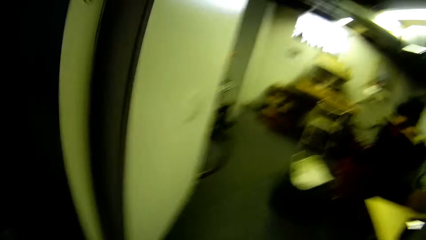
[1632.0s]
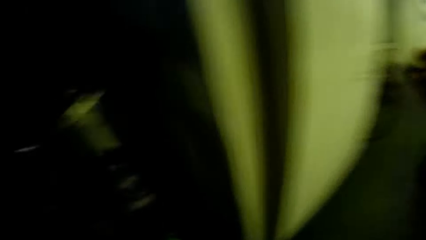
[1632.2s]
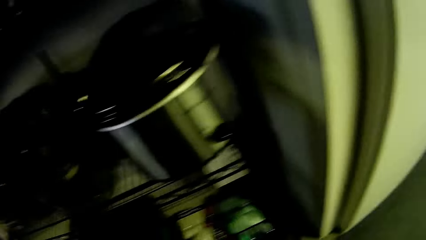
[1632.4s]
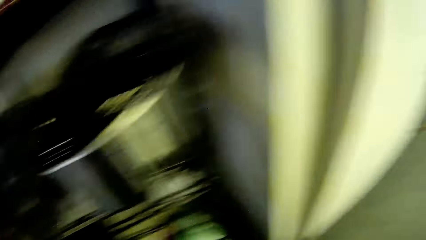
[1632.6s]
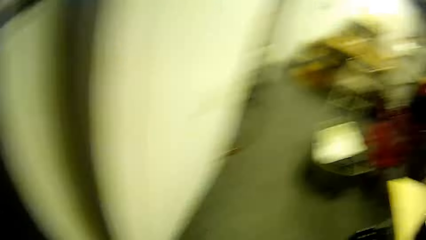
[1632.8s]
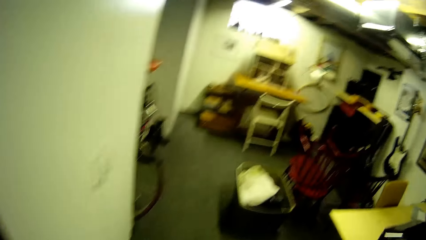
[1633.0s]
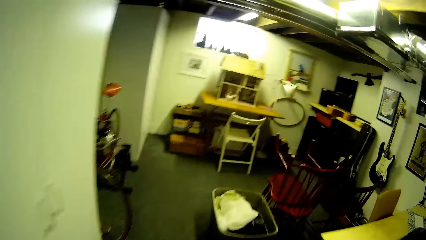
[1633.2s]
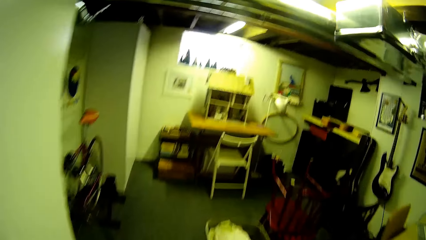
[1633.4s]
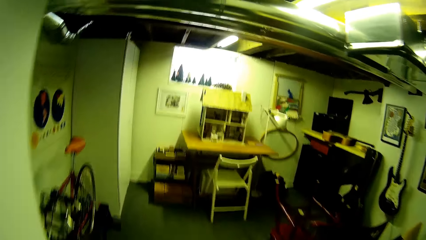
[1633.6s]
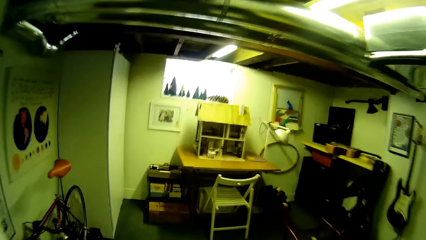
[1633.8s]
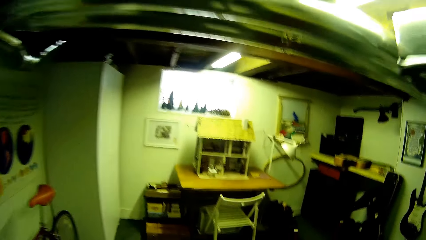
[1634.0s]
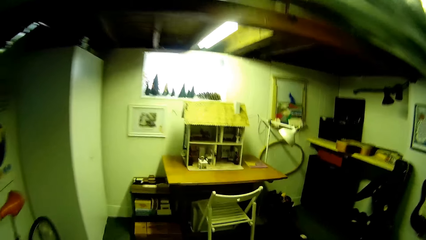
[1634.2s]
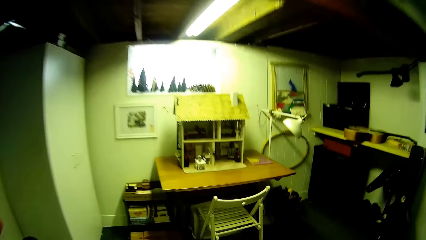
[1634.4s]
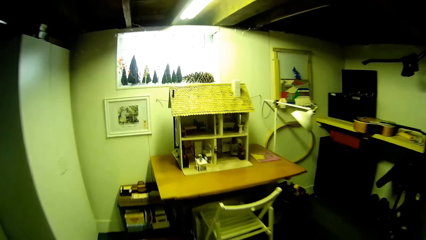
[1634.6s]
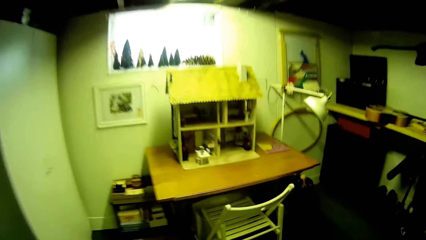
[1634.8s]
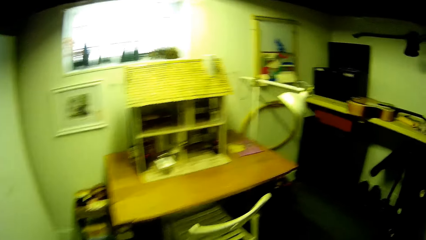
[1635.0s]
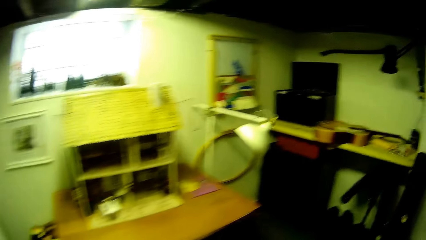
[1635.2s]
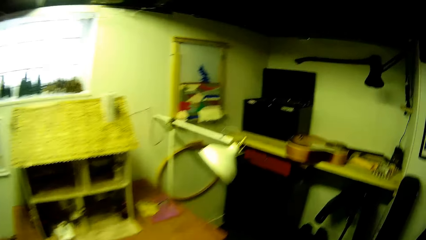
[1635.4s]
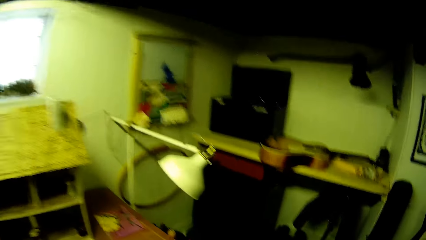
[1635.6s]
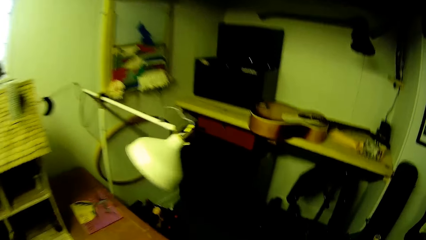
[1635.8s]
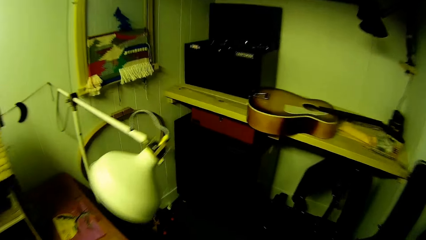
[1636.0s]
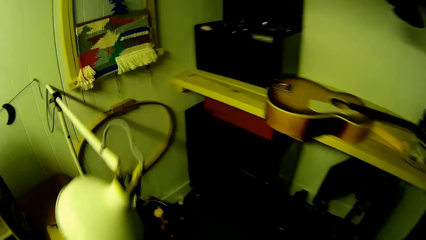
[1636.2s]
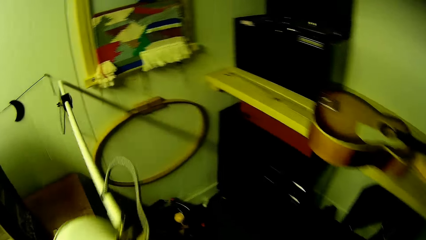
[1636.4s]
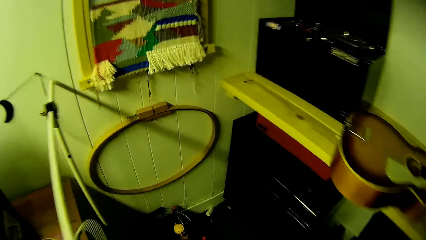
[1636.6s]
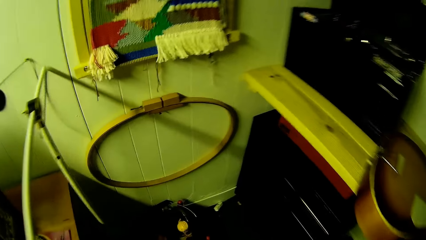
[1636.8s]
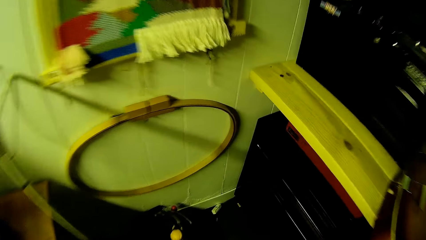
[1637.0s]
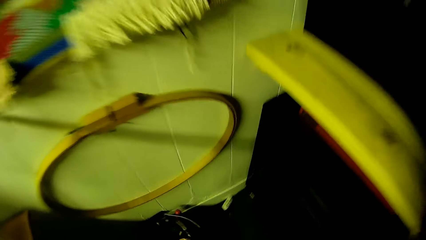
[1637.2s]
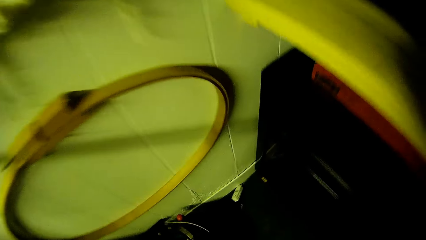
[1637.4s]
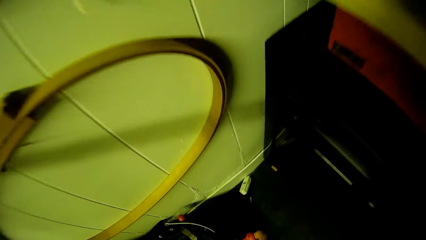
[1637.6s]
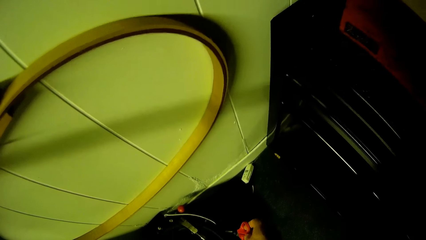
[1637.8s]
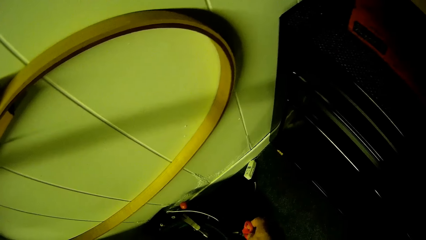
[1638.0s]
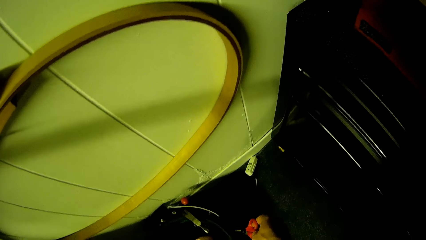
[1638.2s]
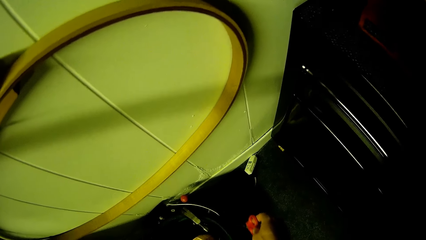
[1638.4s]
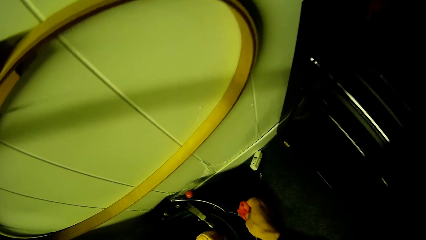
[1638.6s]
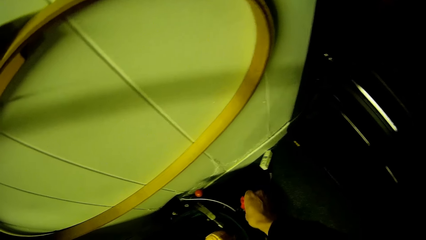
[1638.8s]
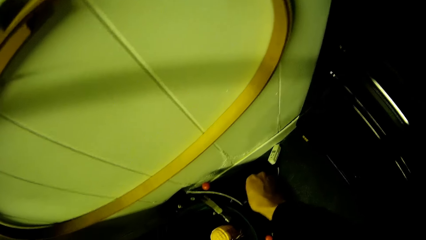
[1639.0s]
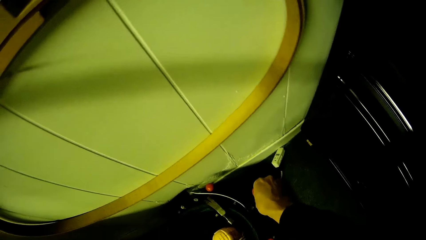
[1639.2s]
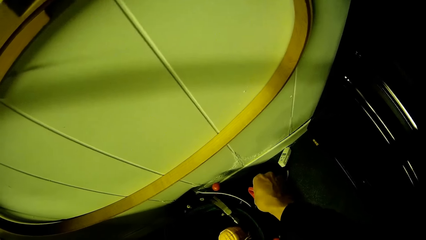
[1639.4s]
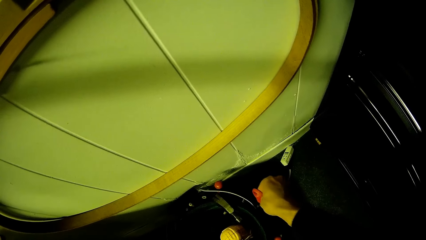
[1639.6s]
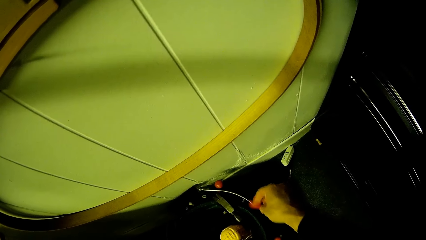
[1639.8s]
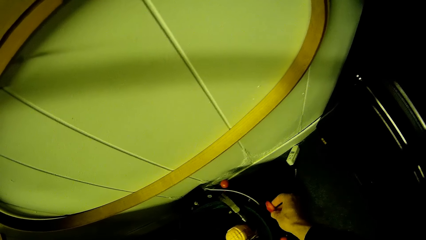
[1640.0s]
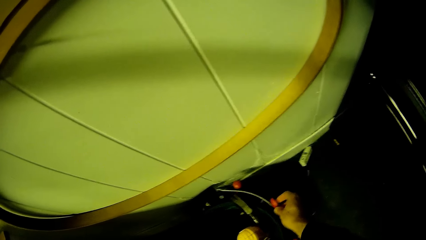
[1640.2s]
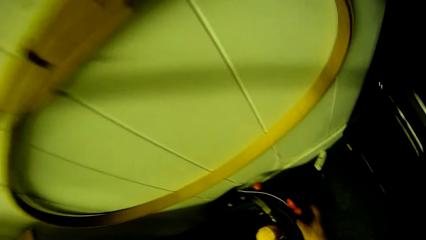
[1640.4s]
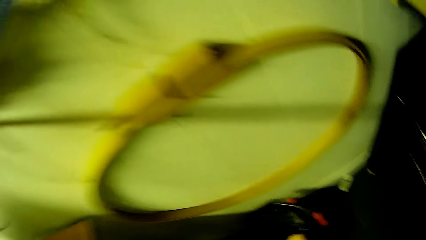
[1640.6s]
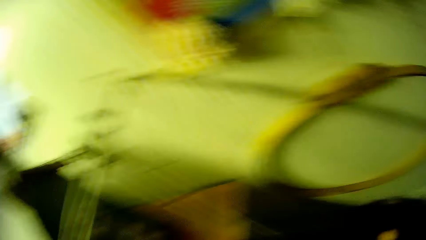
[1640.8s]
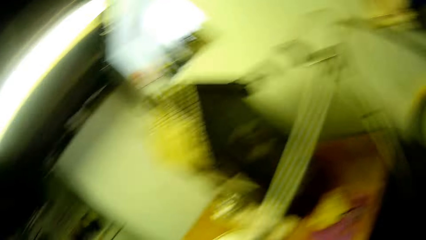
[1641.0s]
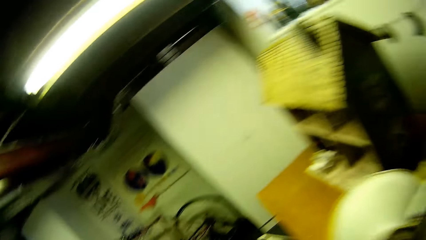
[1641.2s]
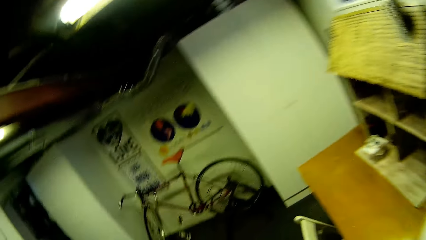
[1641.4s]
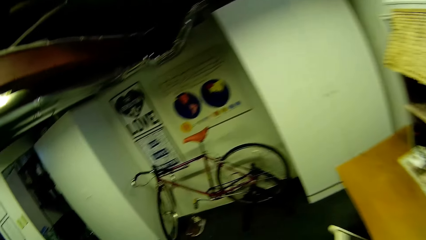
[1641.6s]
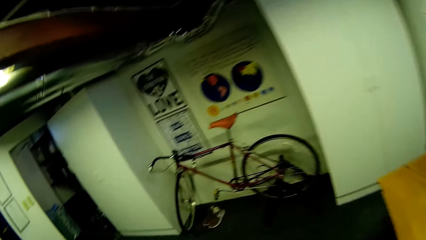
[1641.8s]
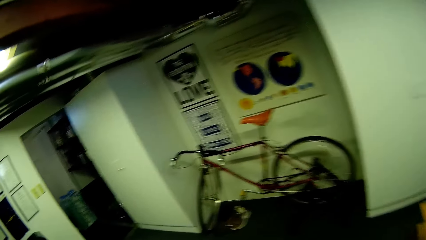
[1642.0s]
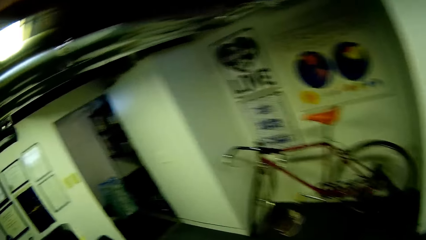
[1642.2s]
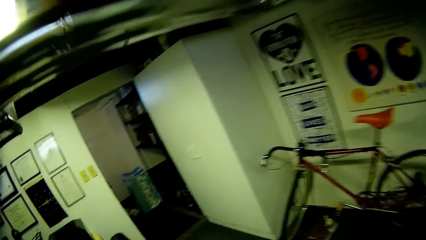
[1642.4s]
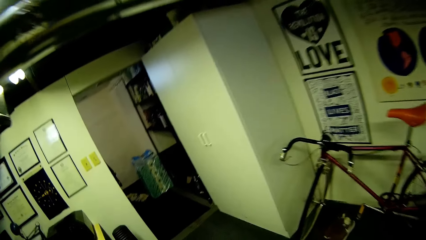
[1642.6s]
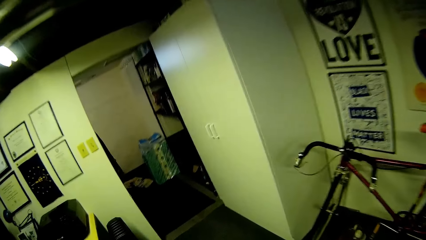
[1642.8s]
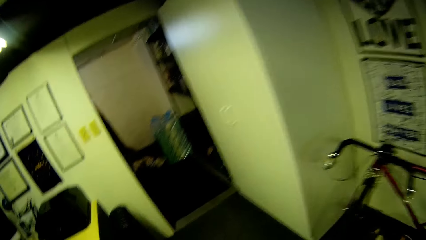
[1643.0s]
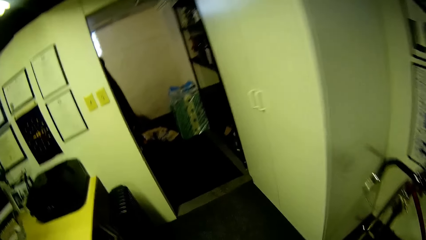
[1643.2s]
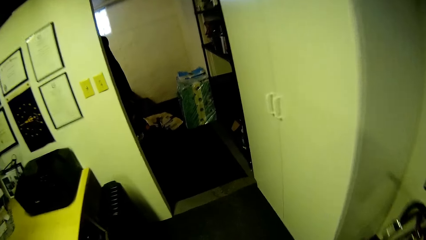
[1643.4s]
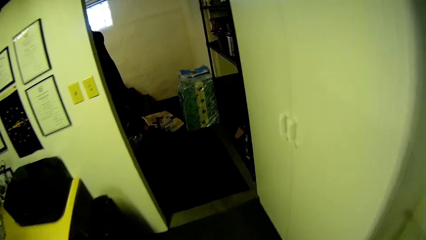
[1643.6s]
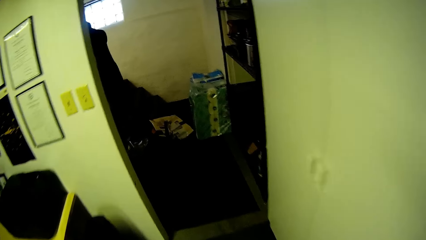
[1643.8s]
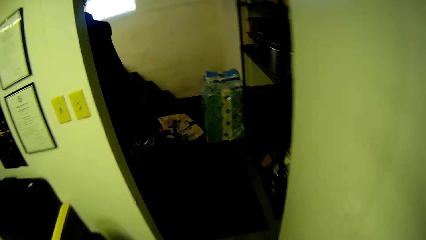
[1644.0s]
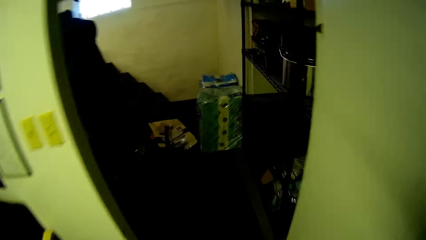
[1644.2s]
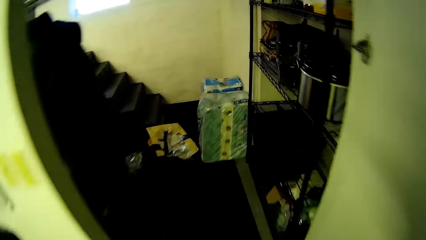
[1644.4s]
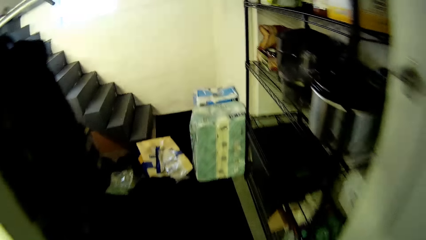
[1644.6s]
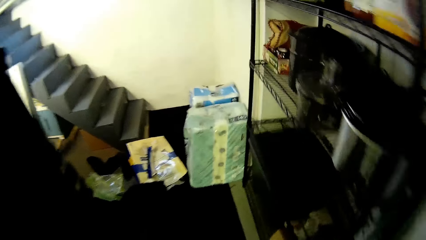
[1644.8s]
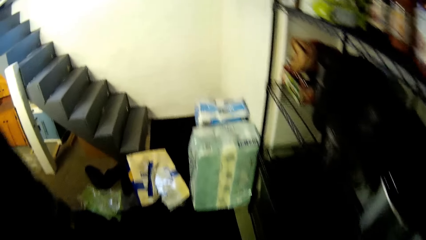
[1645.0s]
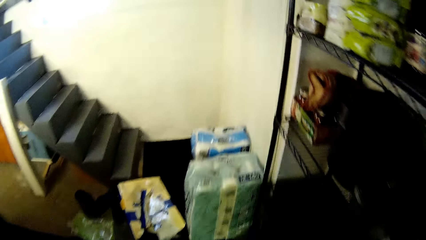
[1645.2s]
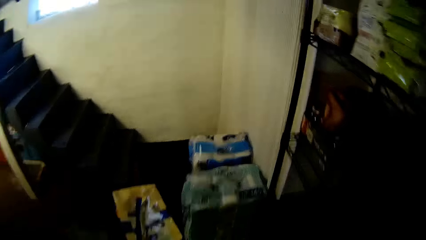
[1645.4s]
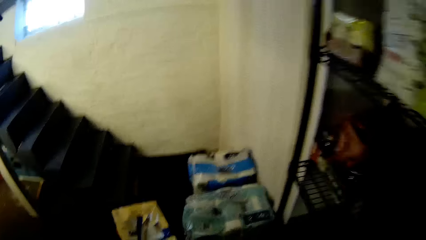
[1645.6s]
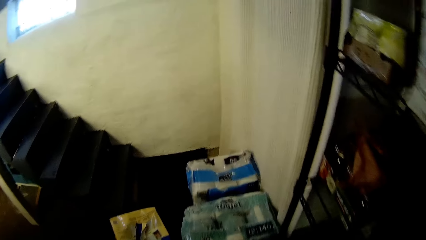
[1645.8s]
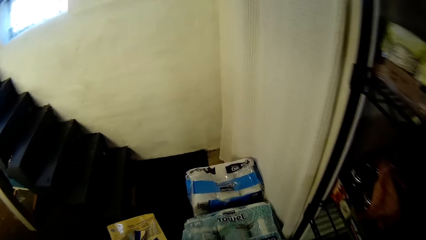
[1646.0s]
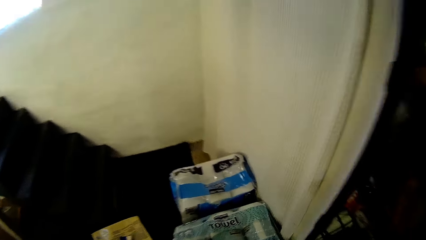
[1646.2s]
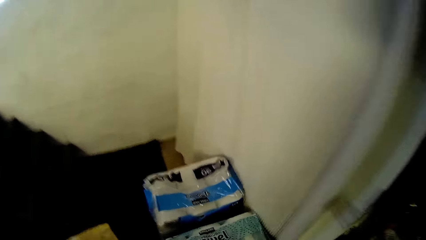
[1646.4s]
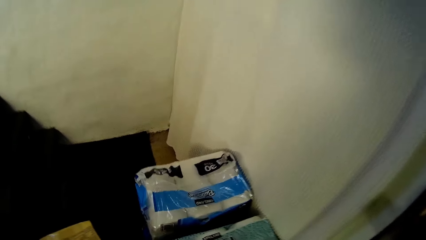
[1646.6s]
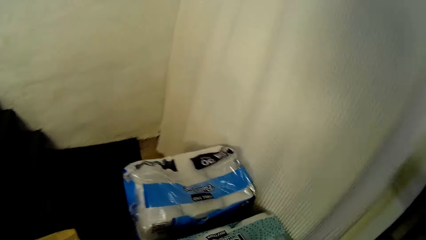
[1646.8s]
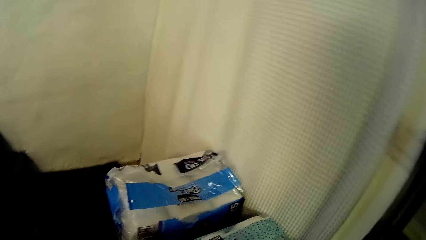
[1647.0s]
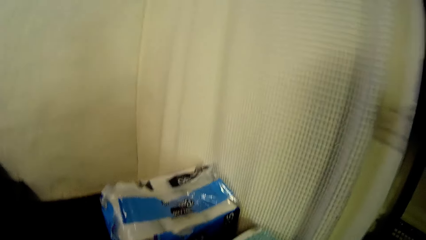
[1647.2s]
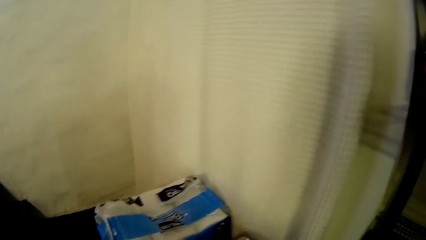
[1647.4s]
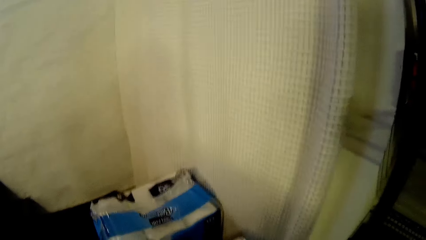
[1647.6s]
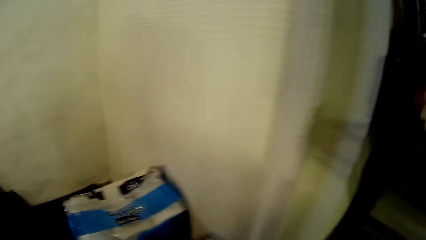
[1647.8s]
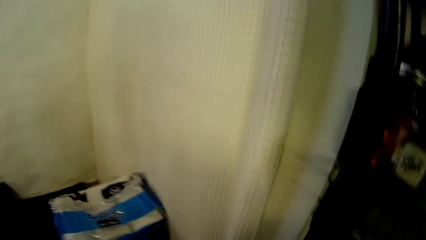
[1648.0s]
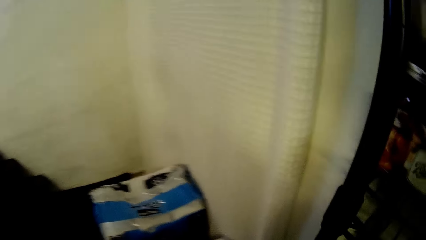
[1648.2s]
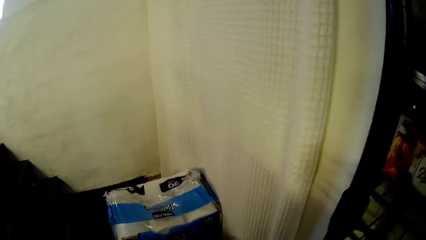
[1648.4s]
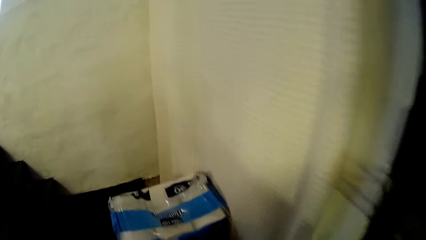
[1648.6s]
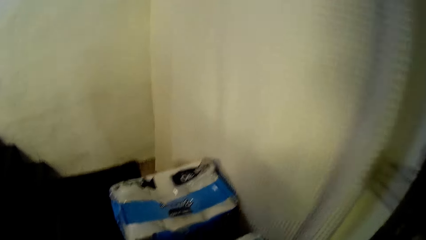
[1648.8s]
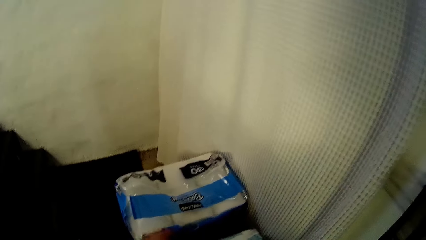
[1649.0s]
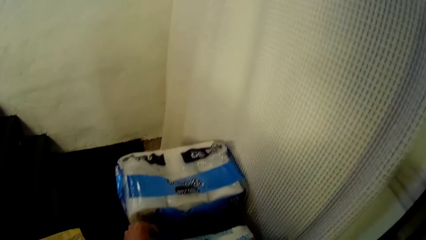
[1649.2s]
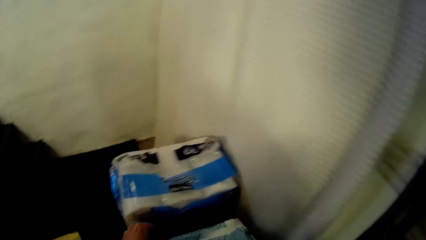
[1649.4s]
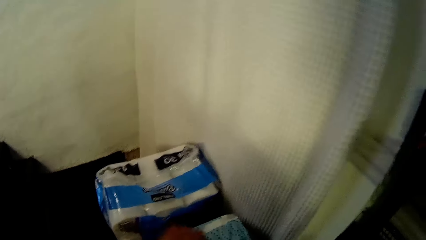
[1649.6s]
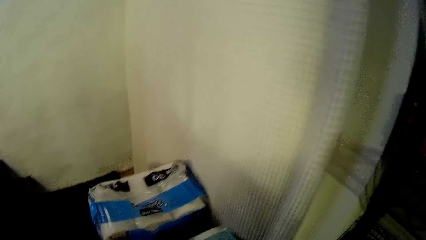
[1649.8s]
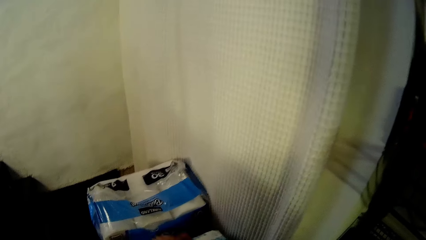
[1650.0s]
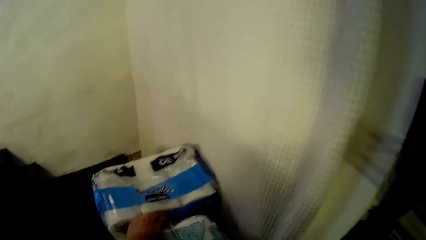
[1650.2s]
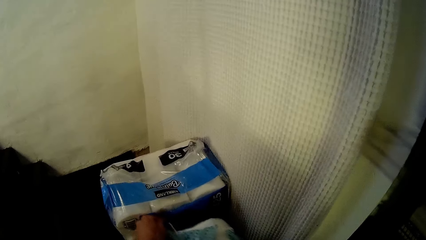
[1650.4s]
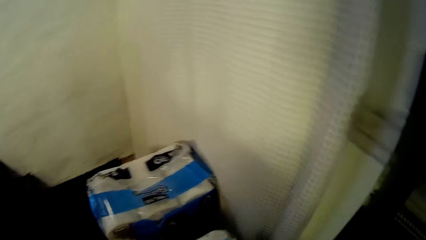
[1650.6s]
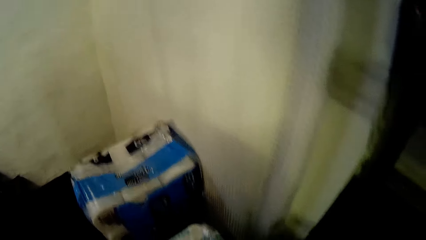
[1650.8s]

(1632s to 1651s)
The camera wearer walks into the room from the storage room. He drops the scissors in a container with his right hand. He walks back to the pantry's shelf. He picks a packet of paper towel or toilet roll. He opens the big pack of toilet roll with his left hand.
